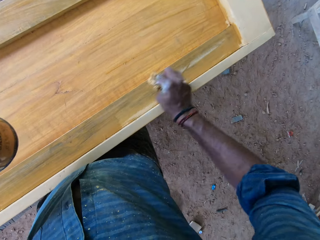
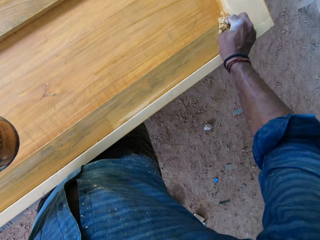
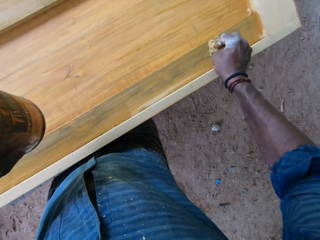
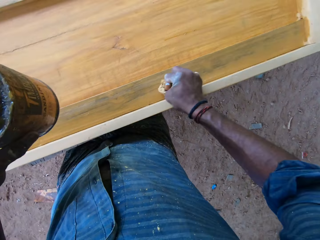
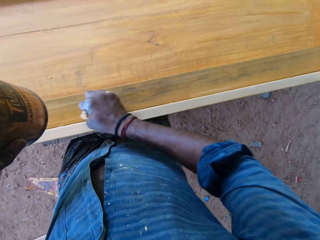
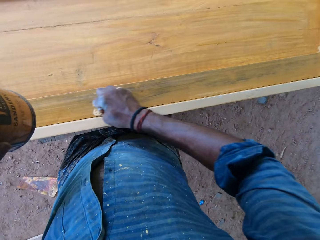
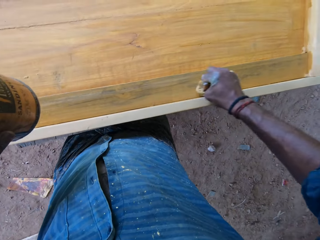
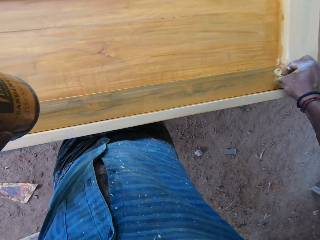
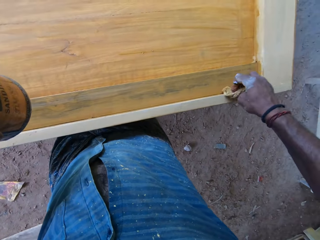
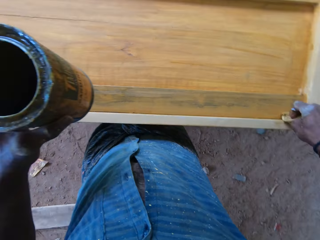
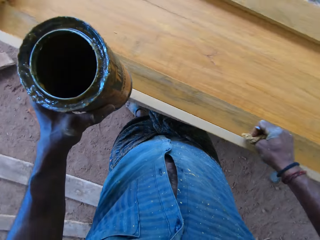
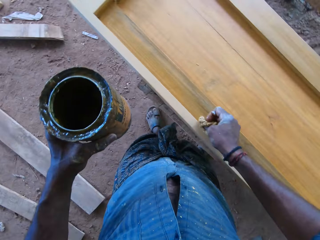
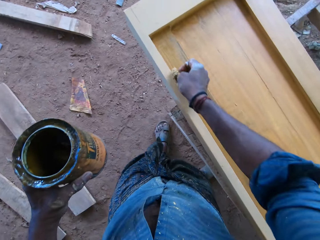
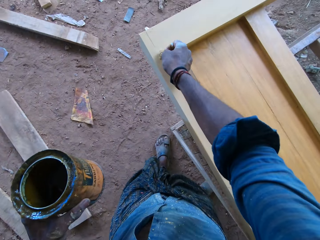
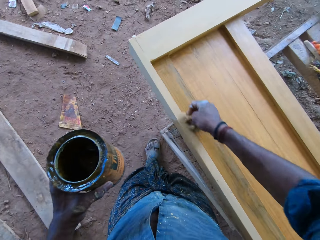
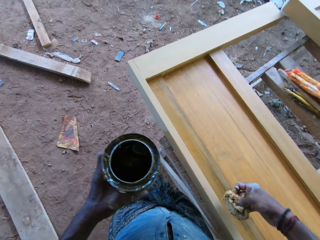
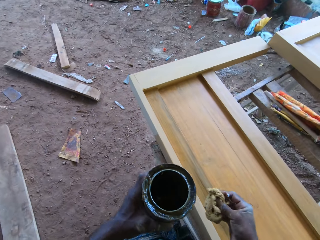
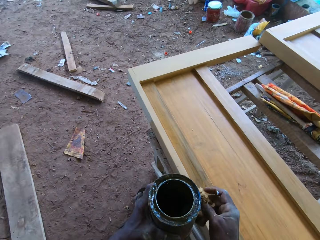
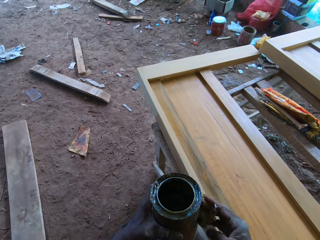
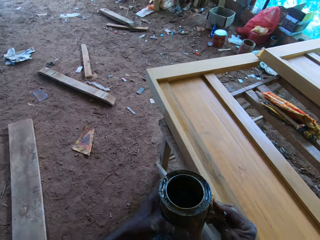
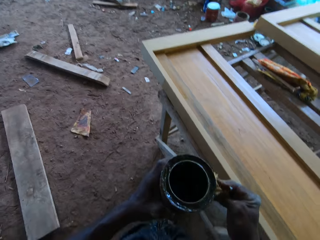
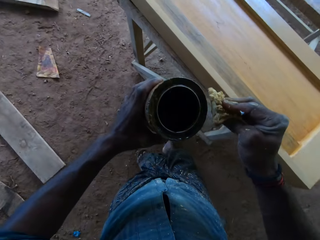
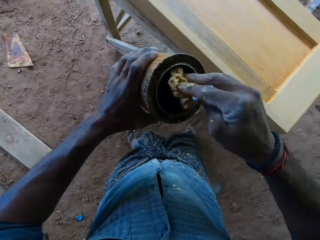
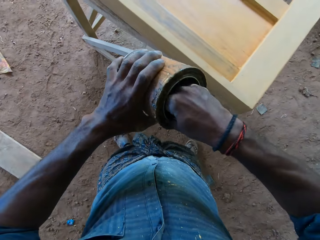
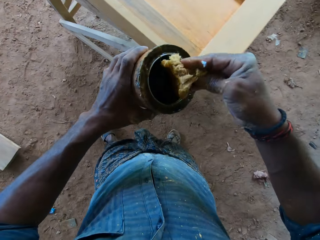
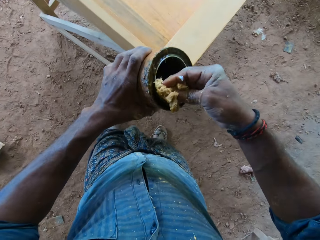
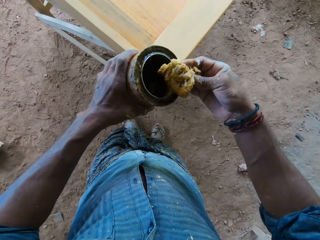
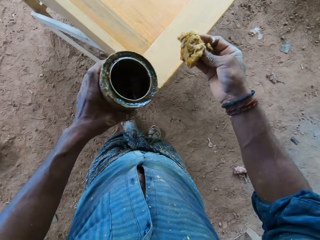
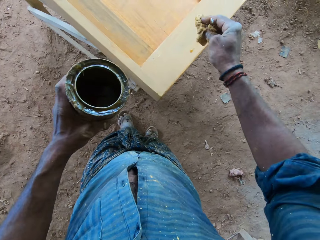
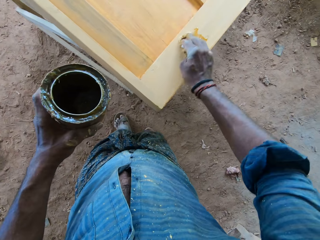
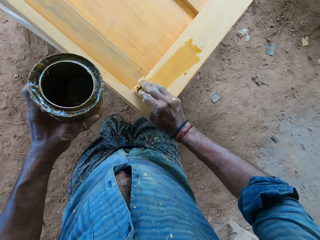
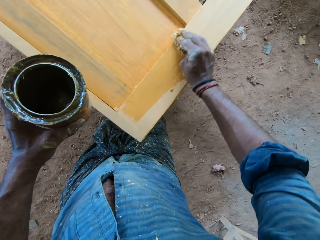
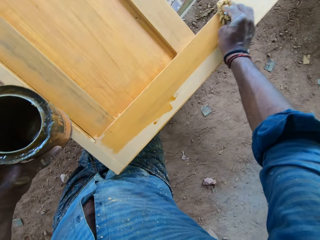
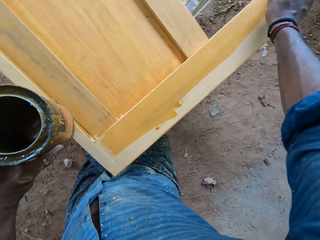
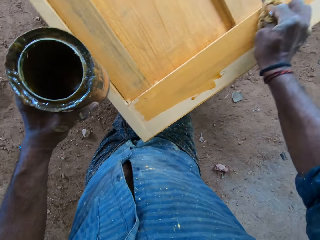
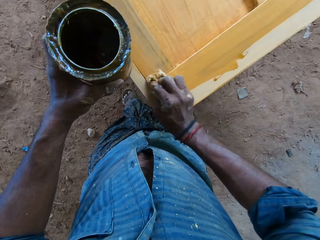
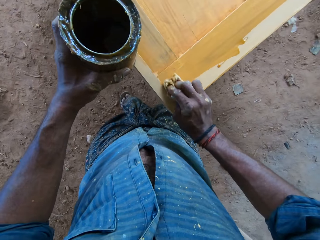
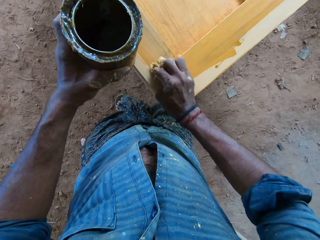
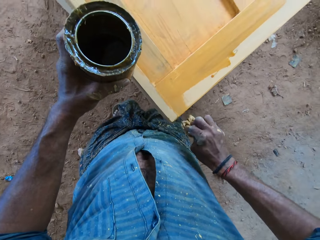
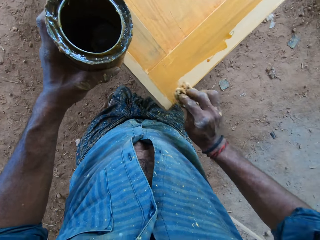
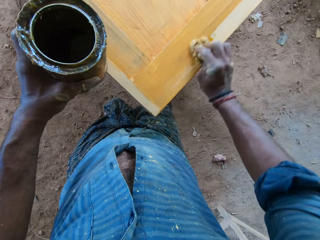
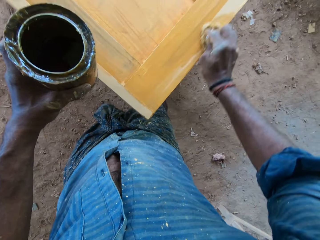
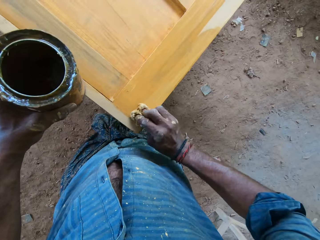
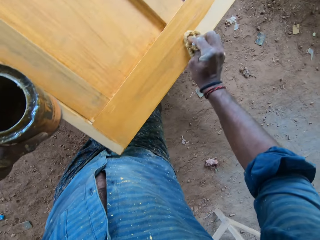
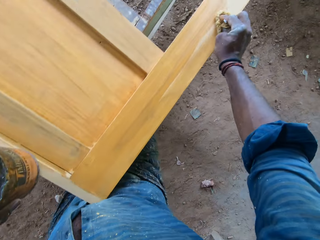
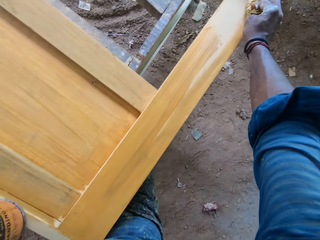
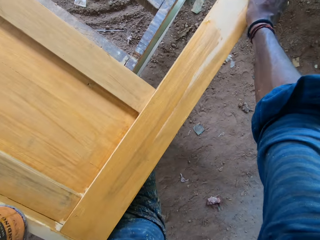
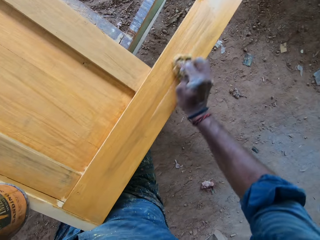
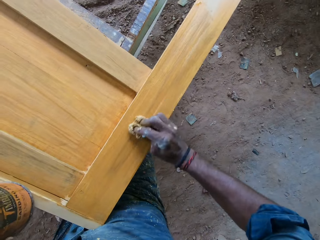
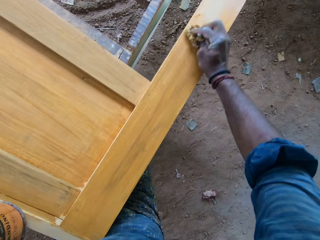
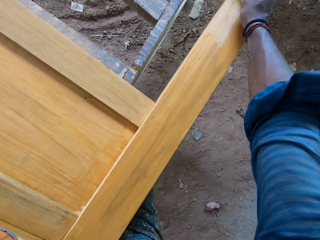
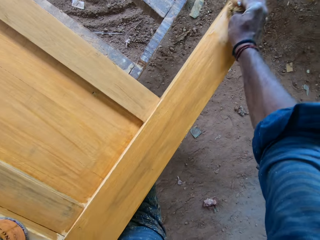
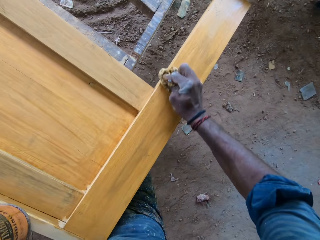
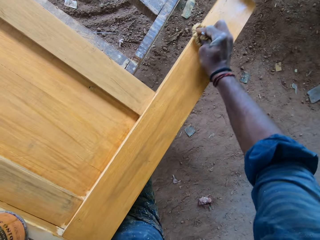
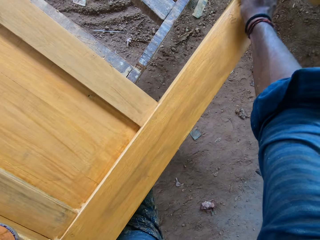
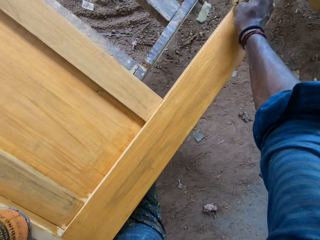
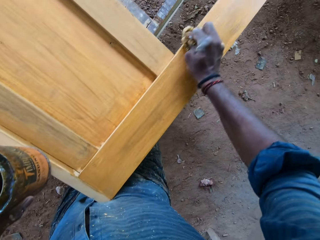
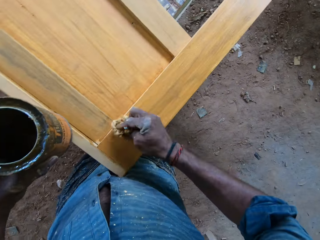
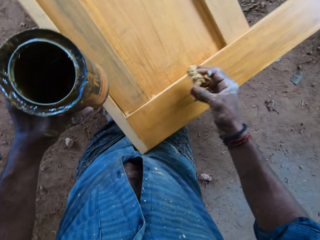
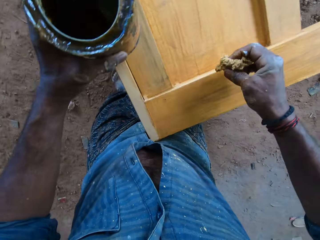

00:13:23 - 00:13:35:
The camera wearer squeezes a sponge on a can. He touches the bucket of paint with the foam in his right hand. He scoops paint from the bucket of paint in his left hand with the foam in his right hand. He applies the paint on the wood with the foam in his right hand.

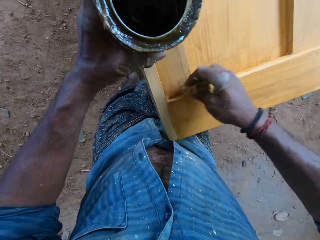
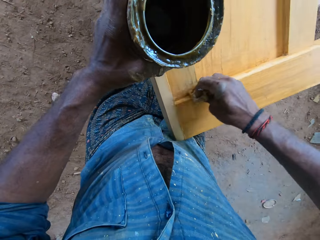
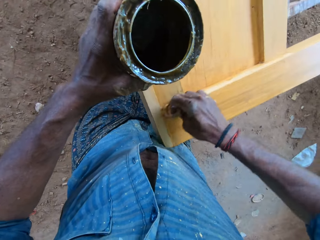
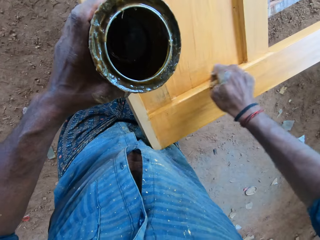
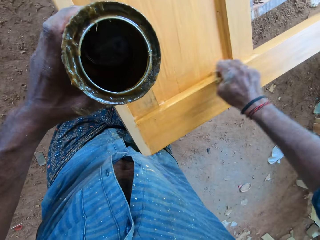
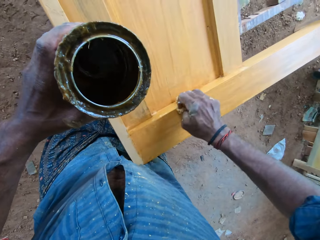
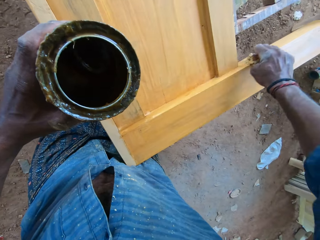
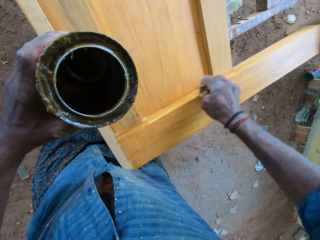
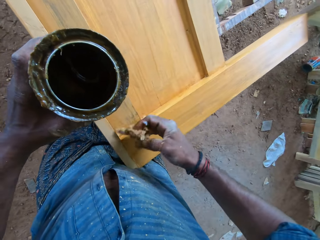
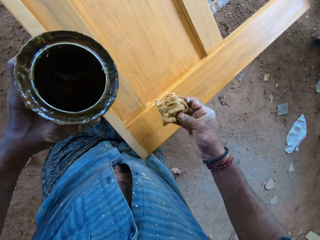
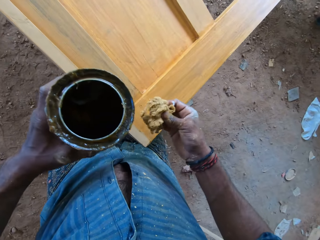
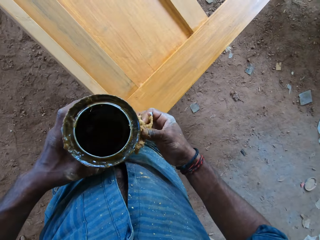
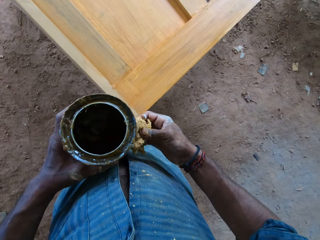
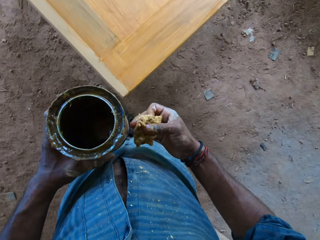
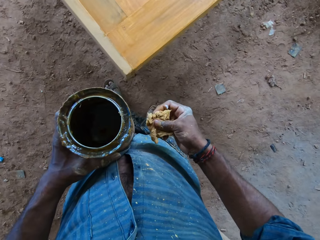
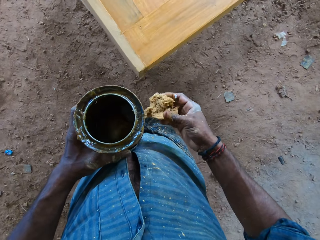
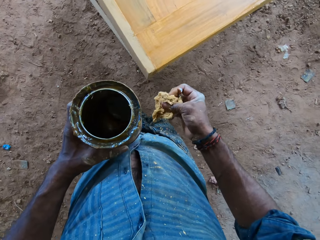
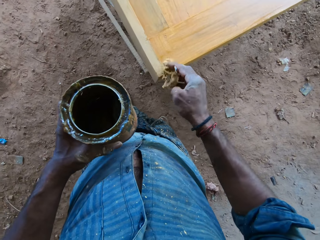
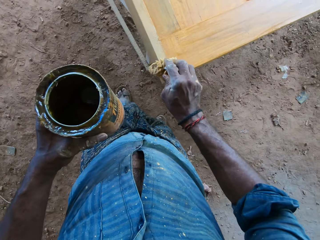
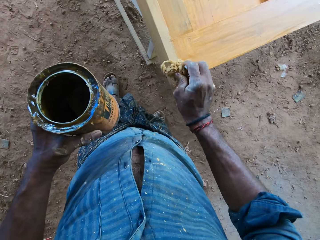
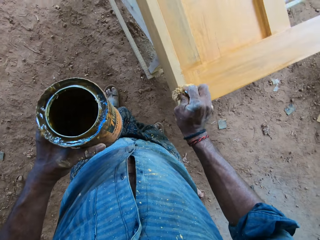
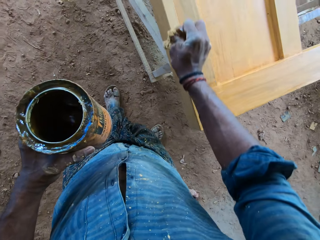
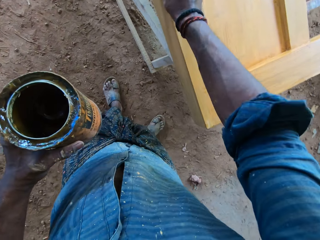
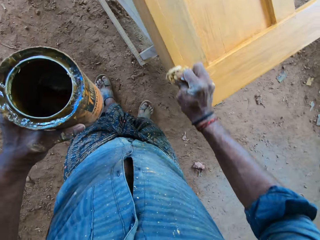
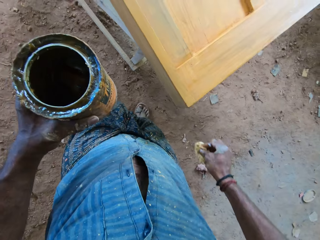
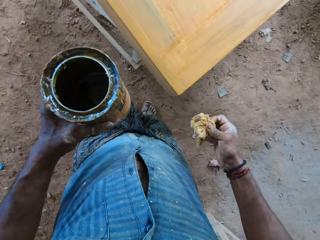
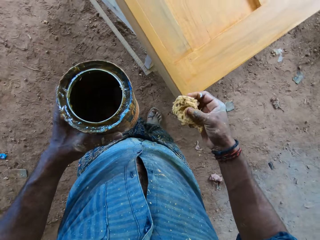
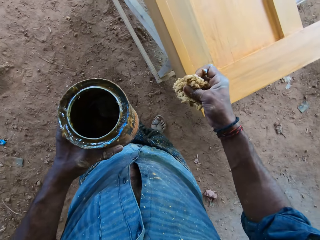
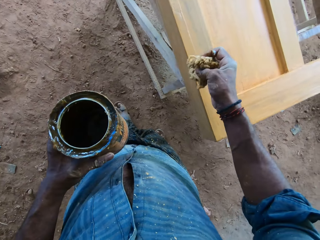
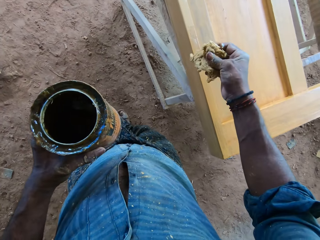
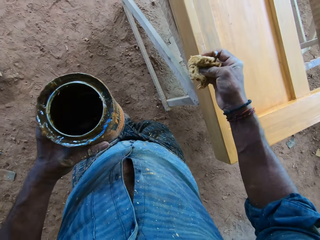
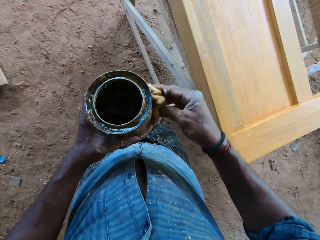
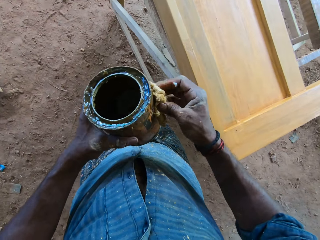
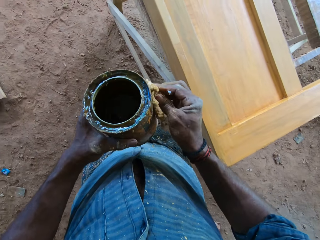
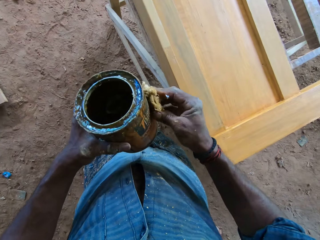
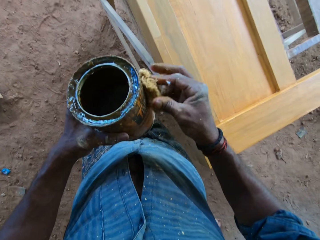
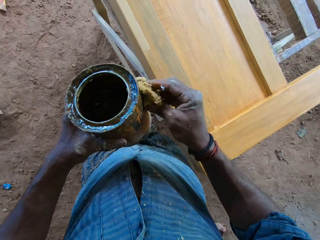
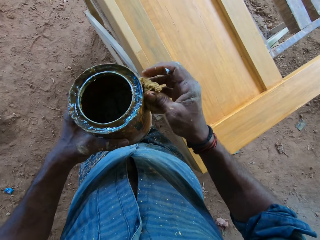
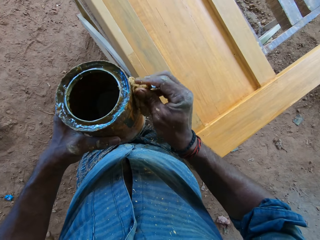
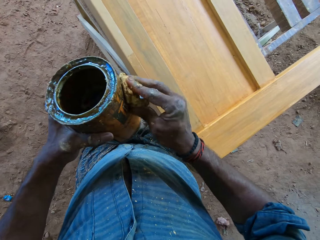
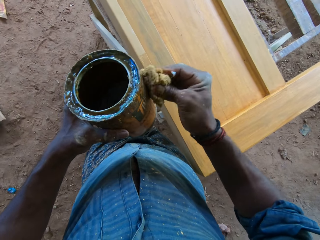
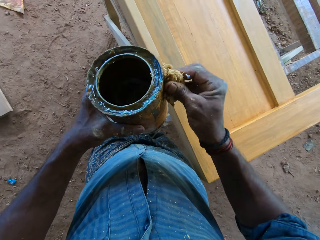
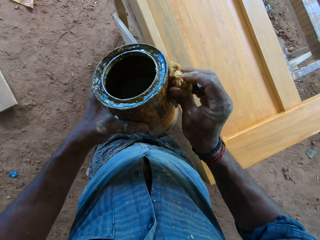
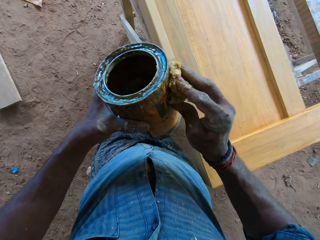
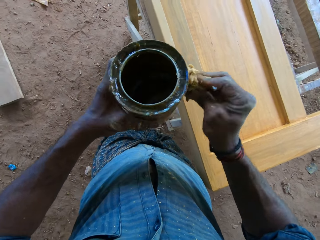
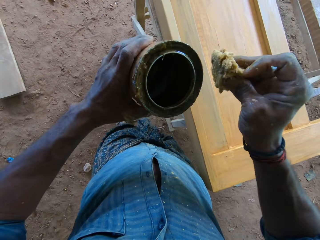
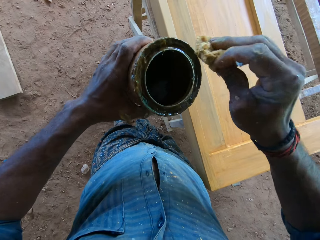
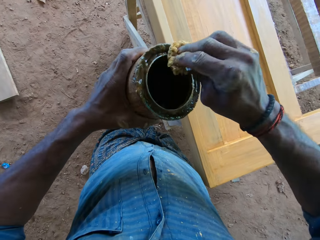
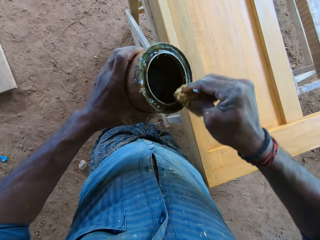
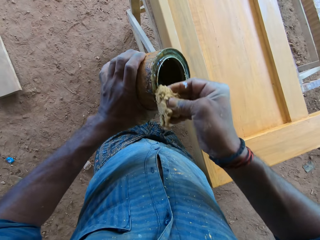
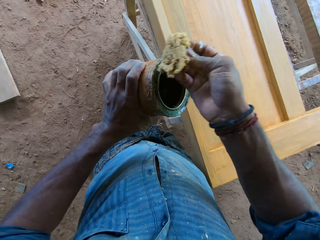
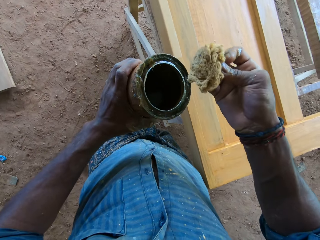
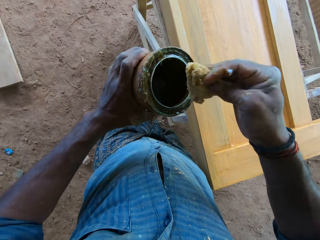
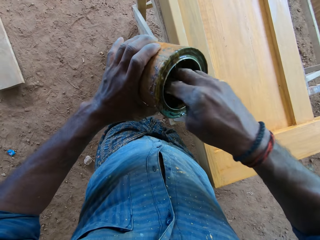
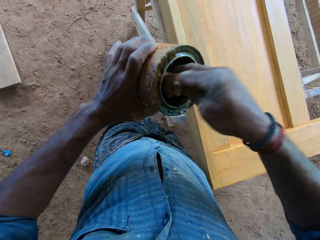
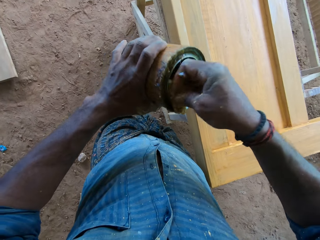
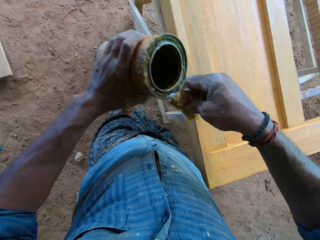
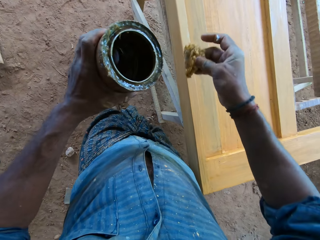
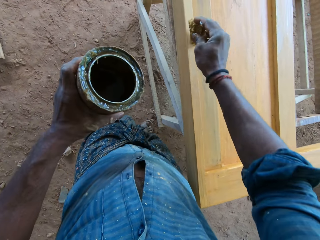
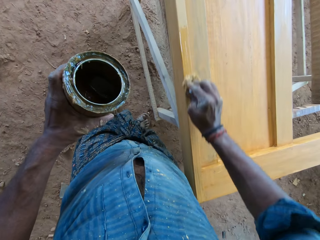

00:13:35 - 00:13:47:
The camera wearer touches the bucket of paint with the foam in his right hand. He applies the paint on the wood with the foam in his right hand. He touches the bucket of paint with the foam in his right hand. He squeezes a sponge on the can. He wipes the edge of the bucket of paint with the foam in his right hand. He takes paint from the paint can in his left hand with the foam in his right hand. He paints the wood on the table stand with paint on the foam in his right hand.
